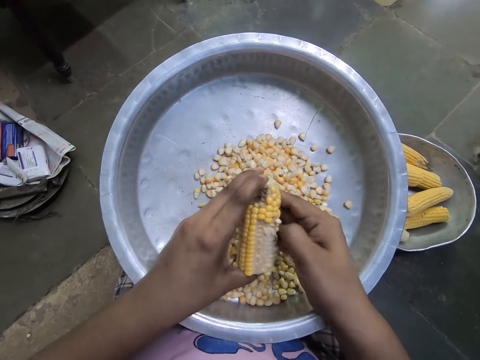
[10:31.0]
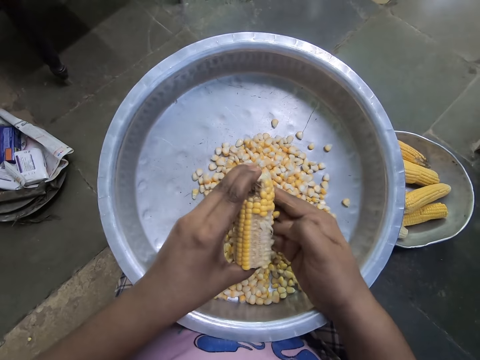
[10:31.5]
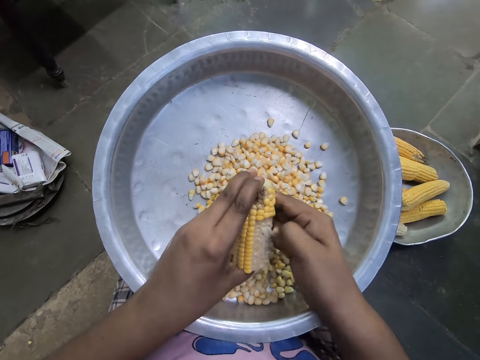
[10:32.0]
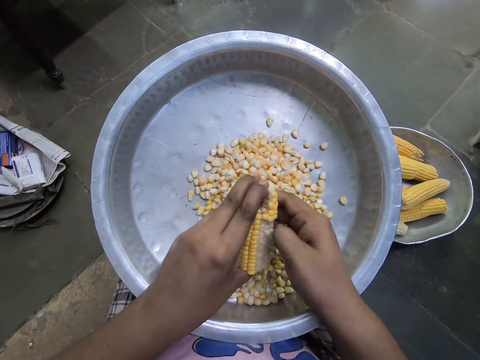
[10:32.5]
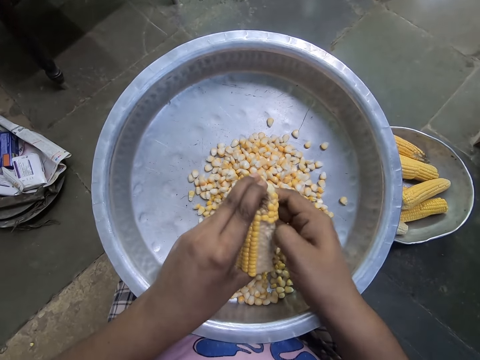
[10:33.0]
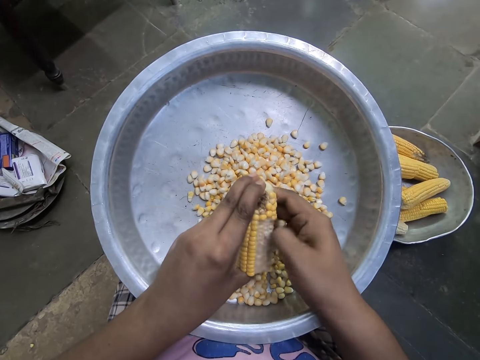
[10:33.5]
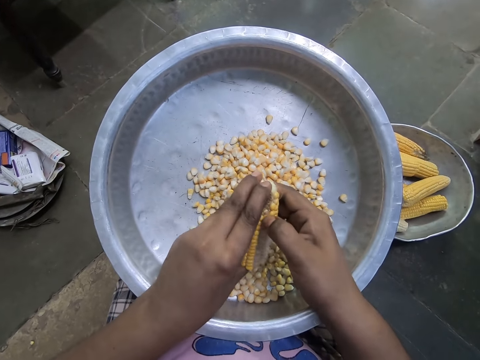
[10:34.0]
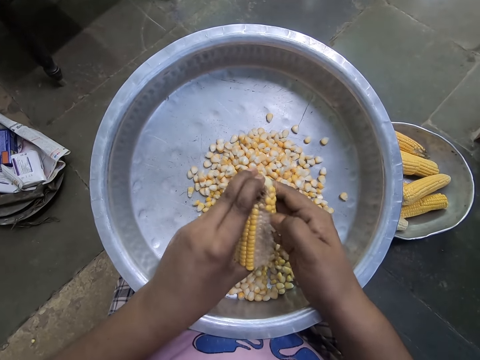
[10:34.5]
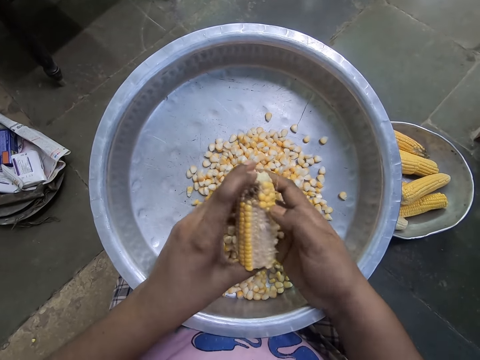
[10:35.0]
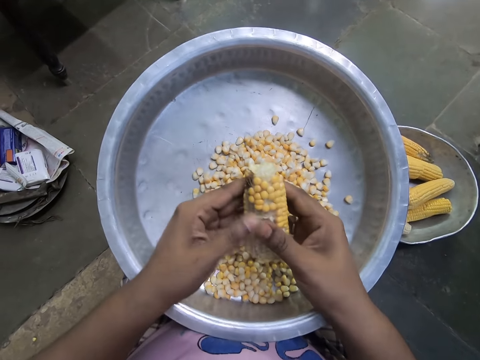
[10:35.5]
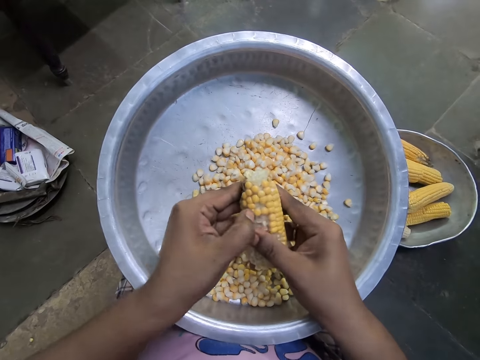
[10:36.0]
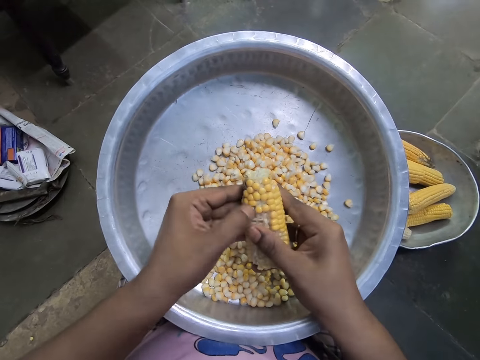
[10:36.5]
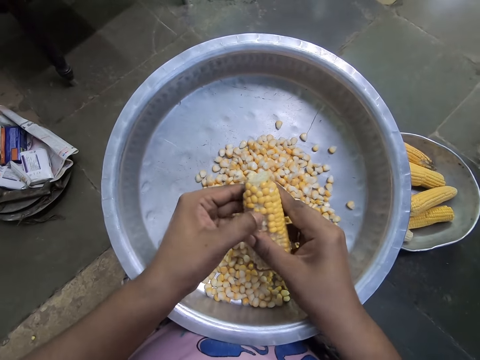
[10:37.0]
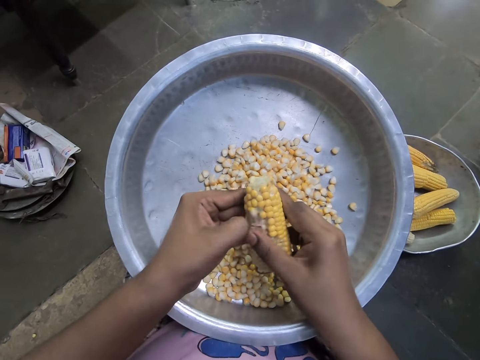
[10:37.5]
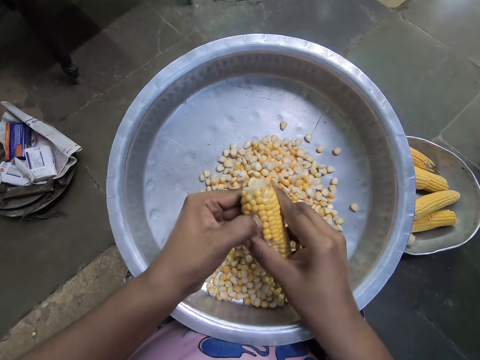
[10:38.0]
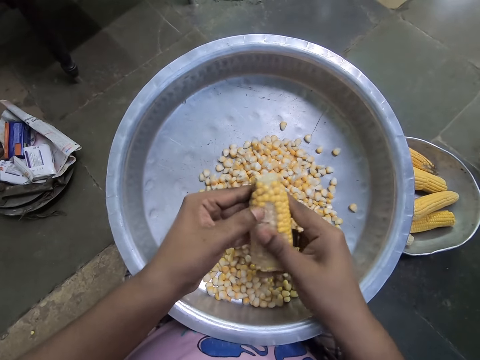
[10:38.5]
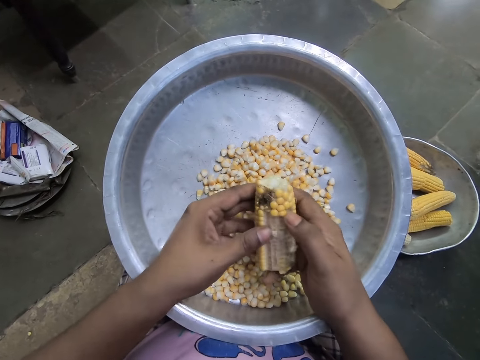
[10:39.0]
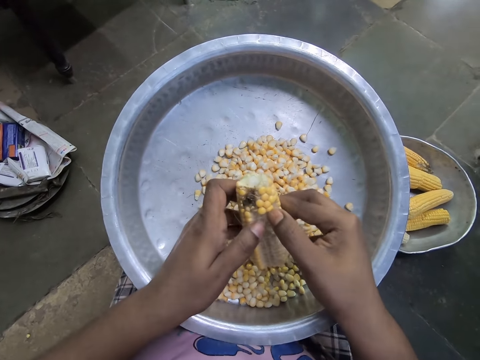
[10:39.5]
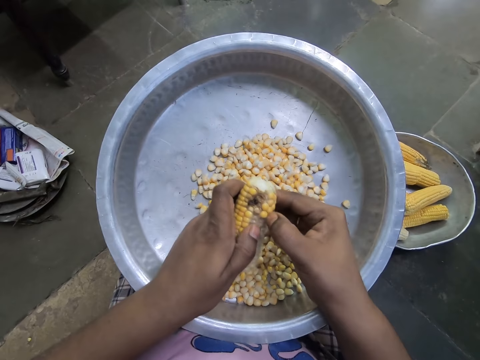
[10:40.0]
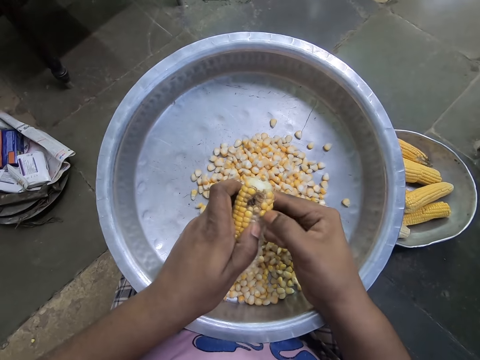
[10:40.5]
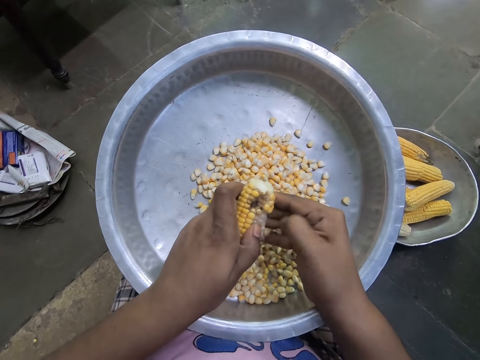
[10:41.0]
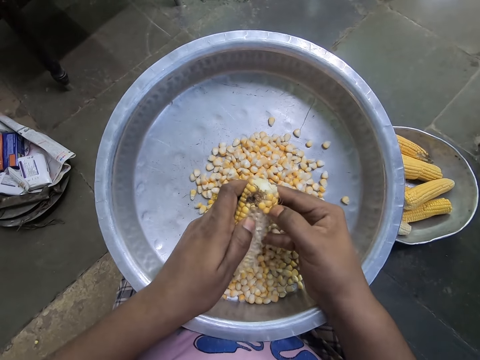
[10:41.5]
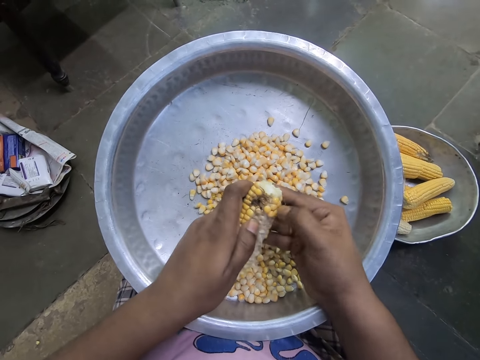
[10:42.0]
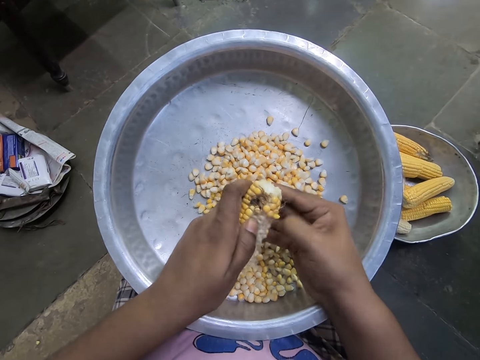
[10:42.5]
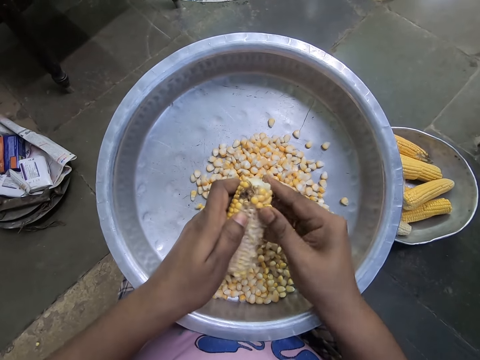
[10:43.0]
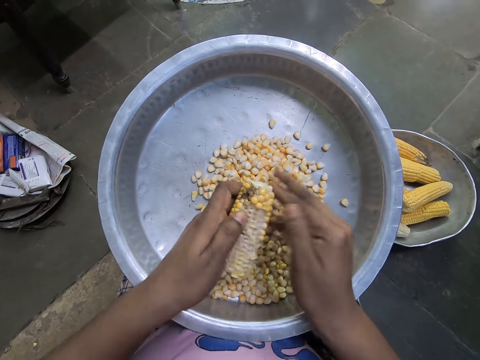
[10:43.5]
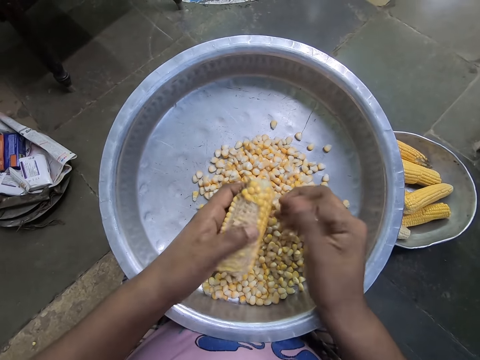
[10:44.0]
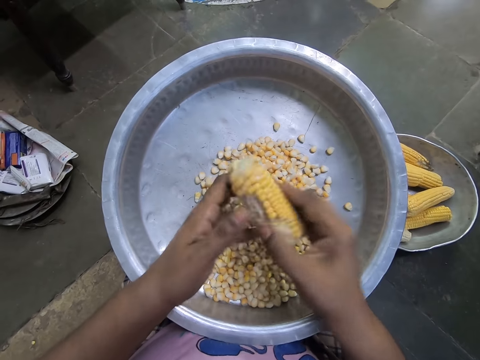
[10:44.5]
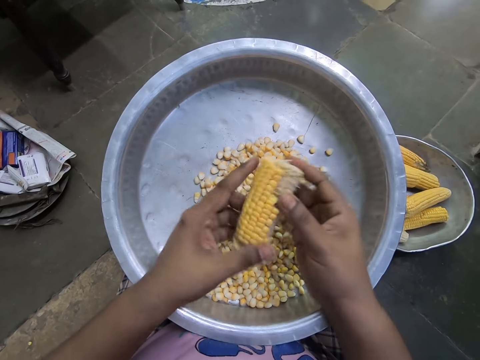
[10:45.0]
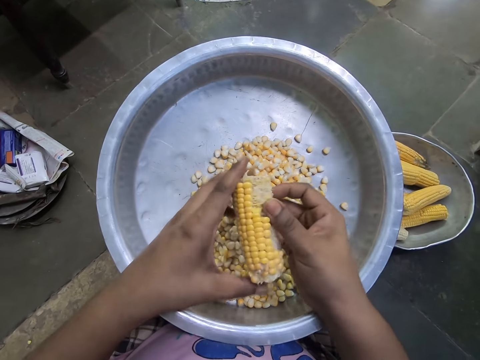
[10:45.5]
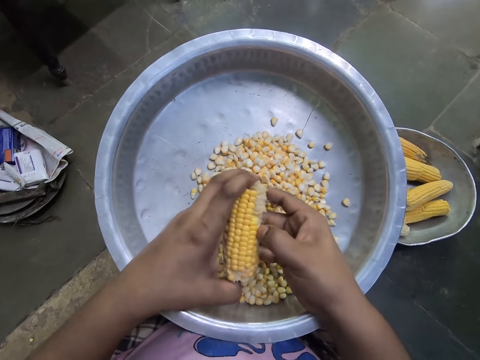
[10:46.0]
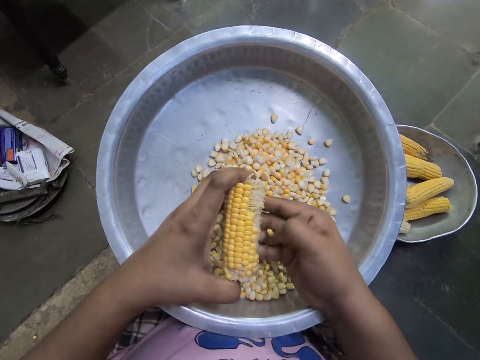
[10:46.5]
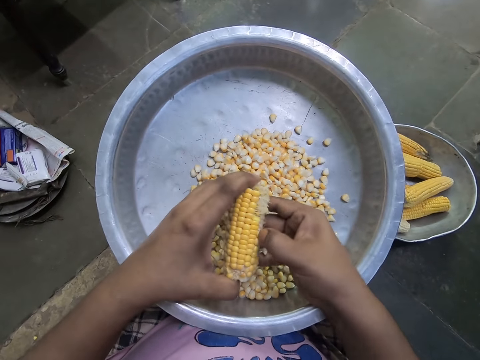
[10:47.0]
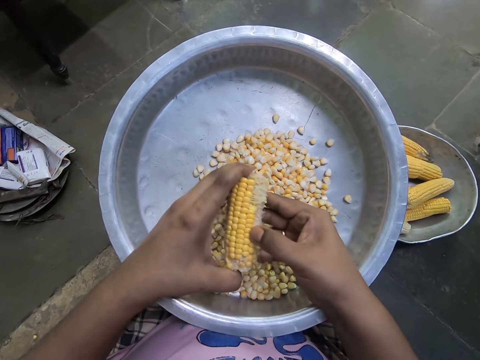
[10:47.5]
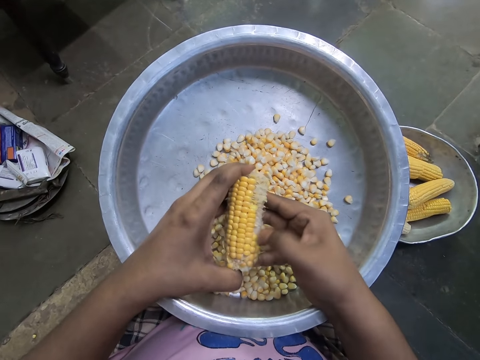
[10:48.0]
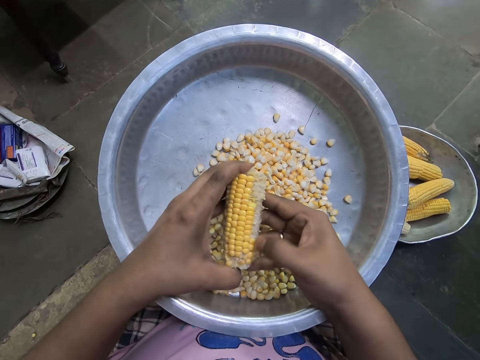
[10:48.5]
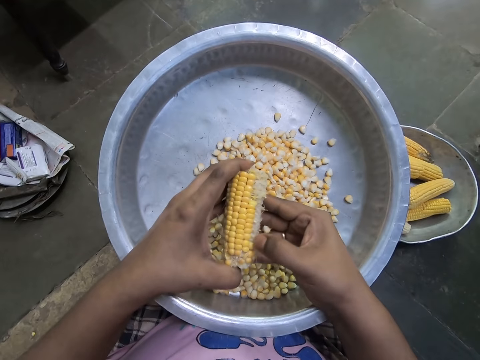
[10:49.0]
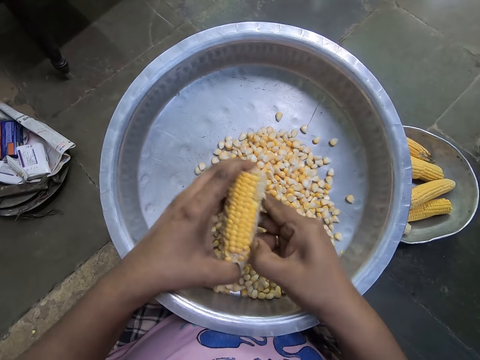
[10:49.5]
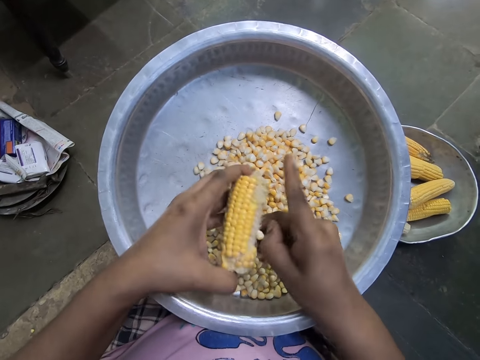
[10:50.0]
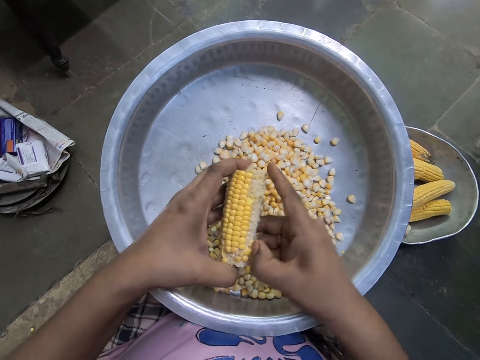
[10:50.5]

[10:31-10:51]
The camera wearer removes corn grains from the corncob in her left hand with her right hand into the bowl on her lap. She removes corn grains from the corncob in her right hand with her left hand into the bowl on her lap. She removes corn grains from the corncob in her left hand with her right hand into the bowl on her lap. She rotates the corn in her hands. She removes corn grains from the corncob in her left hand with her right hand into the bowl on her lap.

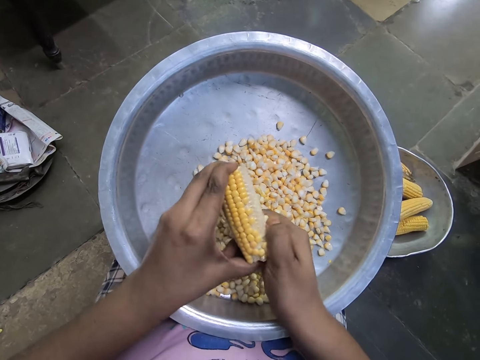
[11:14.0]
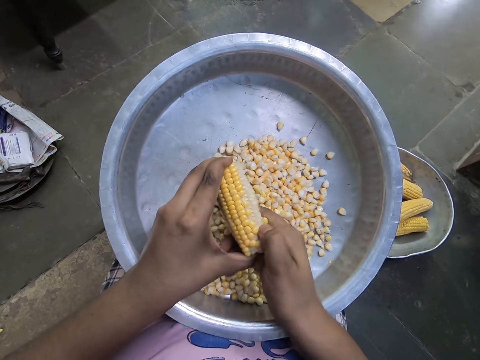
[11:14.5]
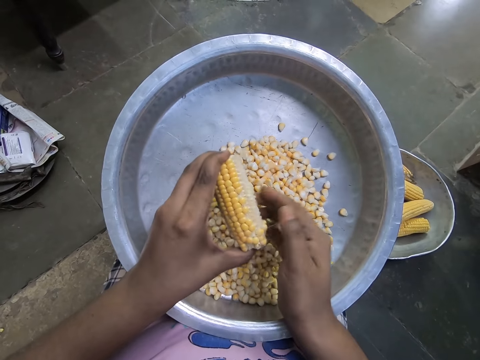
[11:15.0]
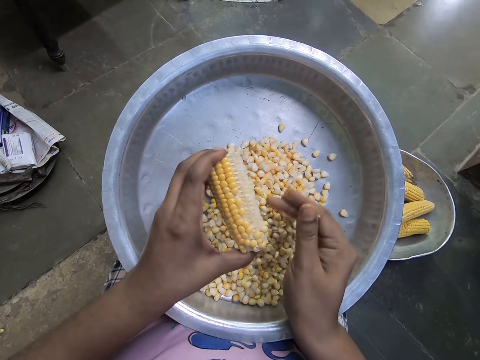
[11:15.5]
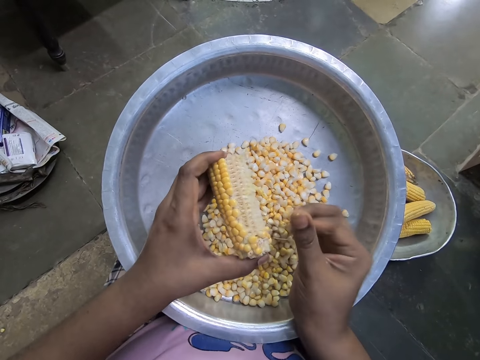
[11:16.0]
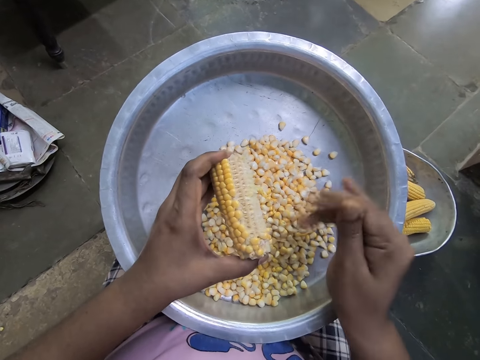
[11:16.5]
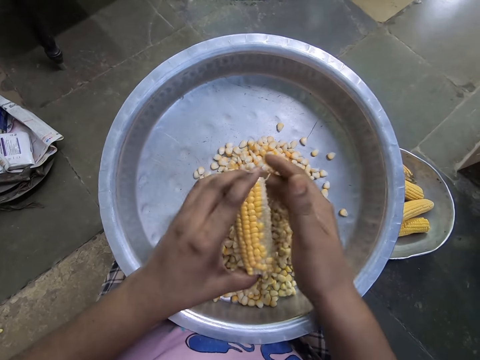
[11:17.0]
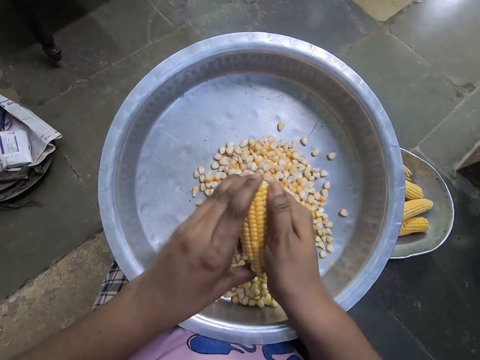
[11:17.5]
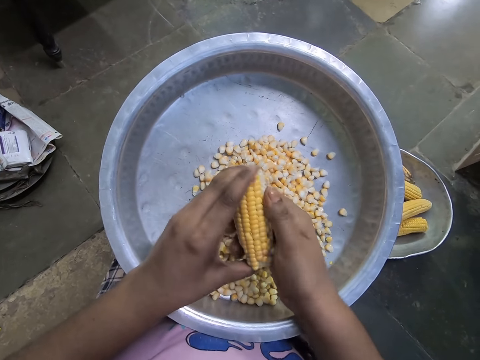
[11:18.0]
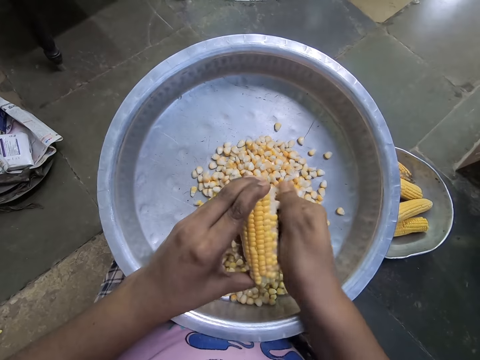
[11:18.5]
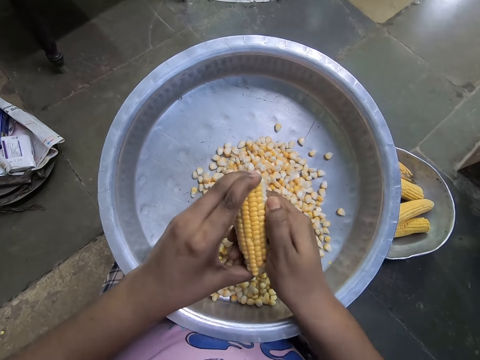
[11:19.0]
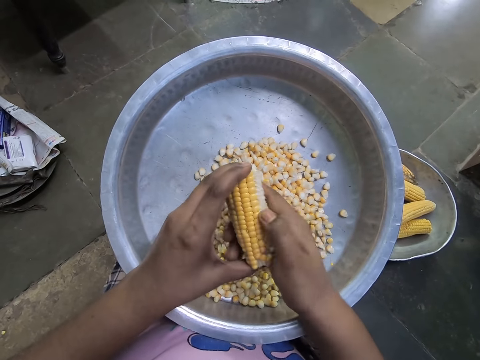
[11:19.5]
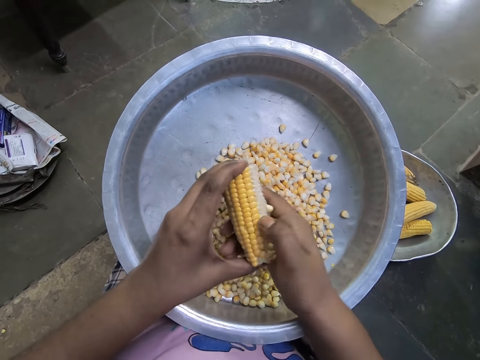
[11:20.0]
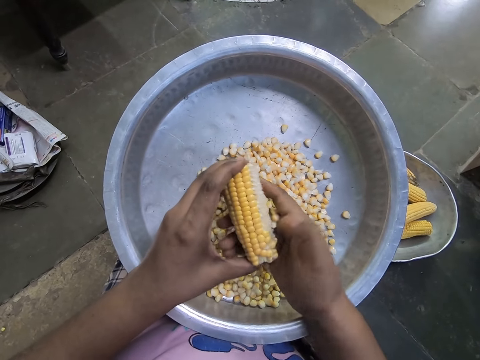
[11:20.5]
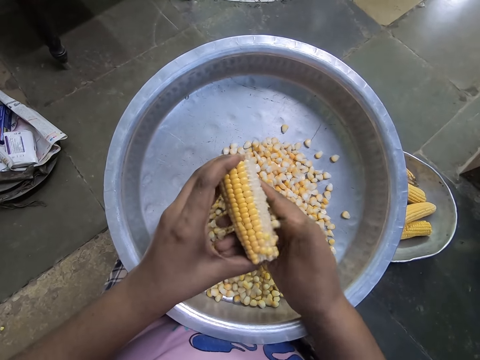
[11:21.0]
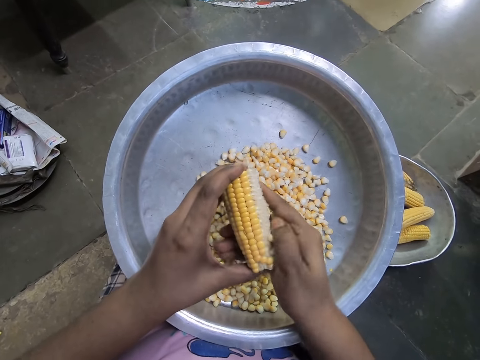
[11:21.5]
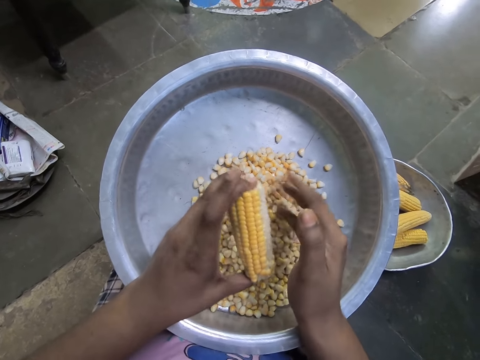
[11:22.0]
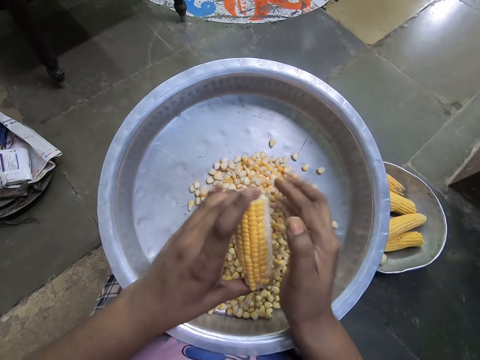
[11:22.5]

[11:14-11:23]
The camera wearer removes grains on her right hand. She removes corn grains from the corncob in her left hand with her right hand into the bowl on her lap. She removes grains on her right hand.
